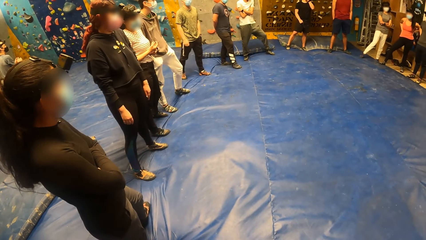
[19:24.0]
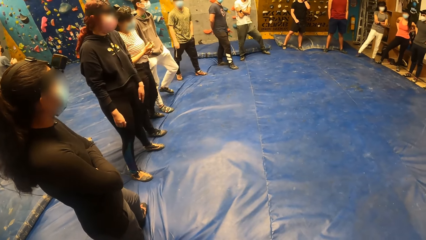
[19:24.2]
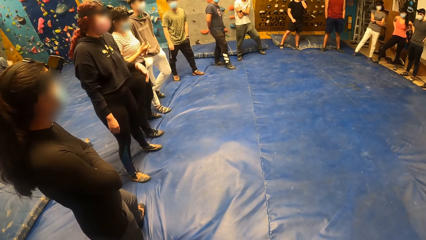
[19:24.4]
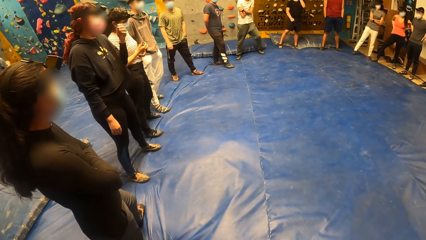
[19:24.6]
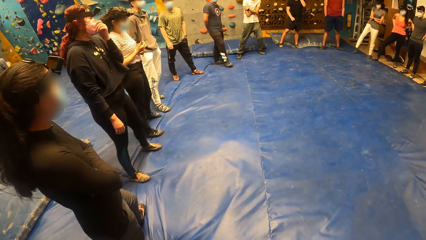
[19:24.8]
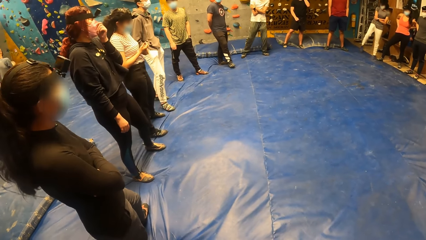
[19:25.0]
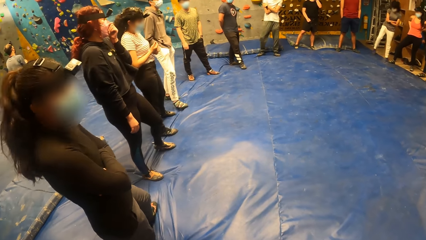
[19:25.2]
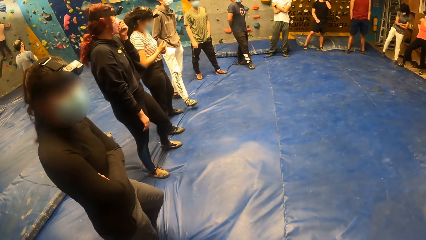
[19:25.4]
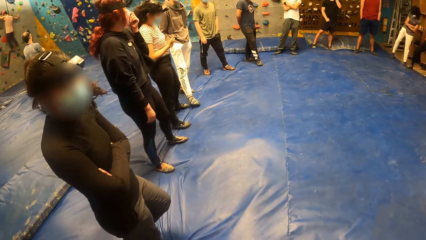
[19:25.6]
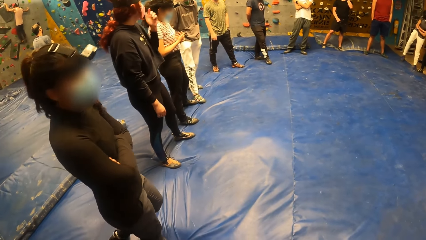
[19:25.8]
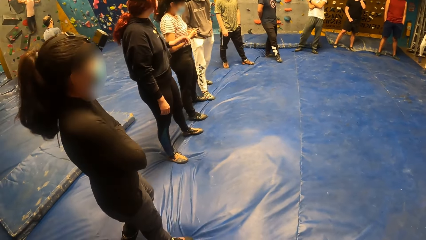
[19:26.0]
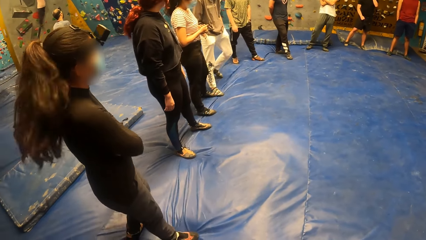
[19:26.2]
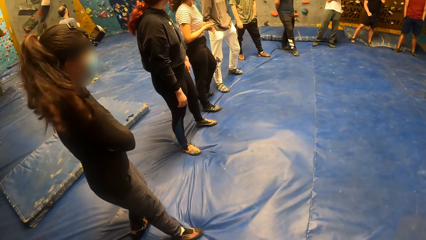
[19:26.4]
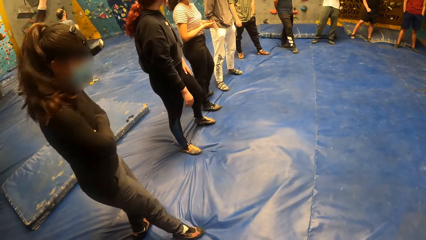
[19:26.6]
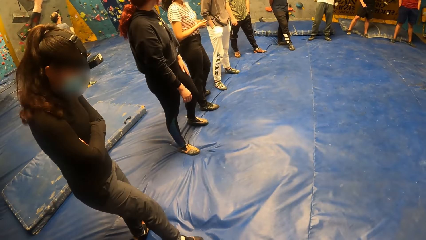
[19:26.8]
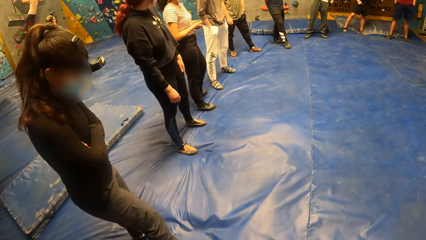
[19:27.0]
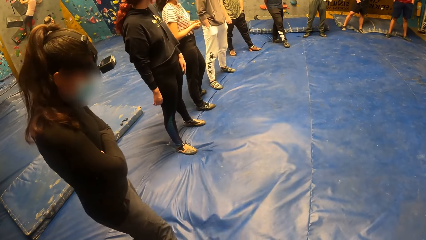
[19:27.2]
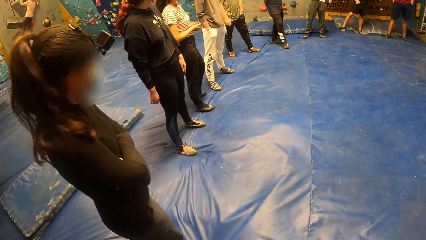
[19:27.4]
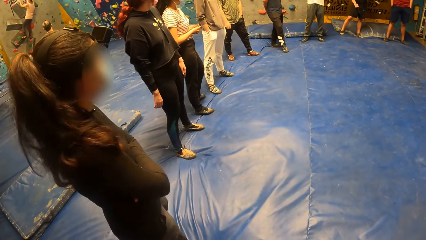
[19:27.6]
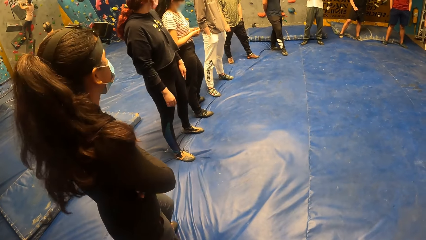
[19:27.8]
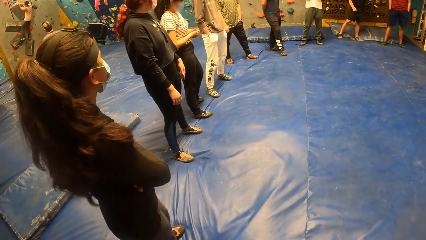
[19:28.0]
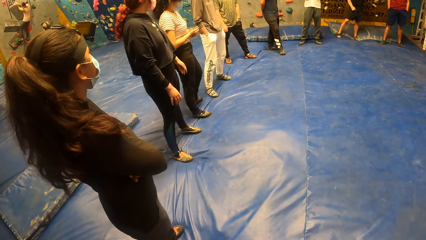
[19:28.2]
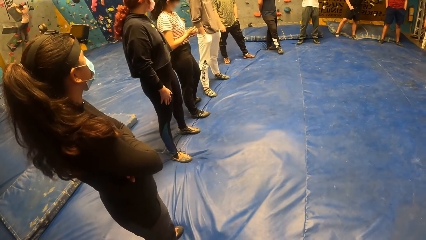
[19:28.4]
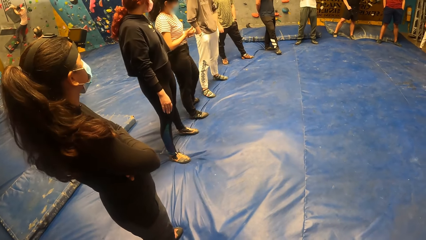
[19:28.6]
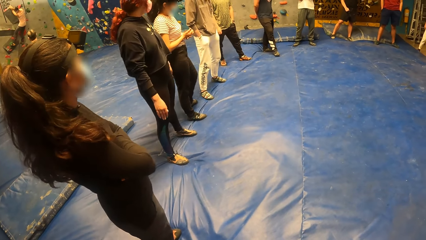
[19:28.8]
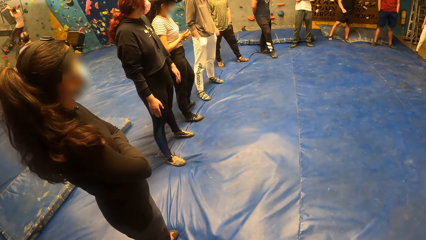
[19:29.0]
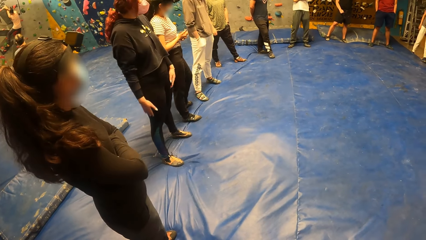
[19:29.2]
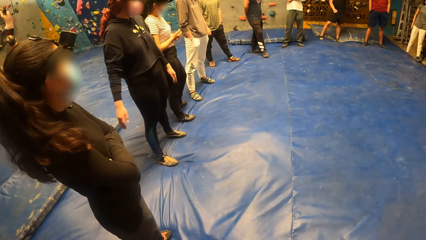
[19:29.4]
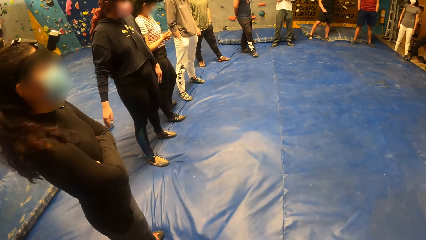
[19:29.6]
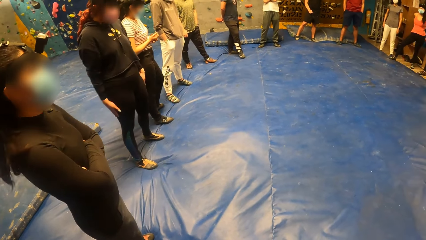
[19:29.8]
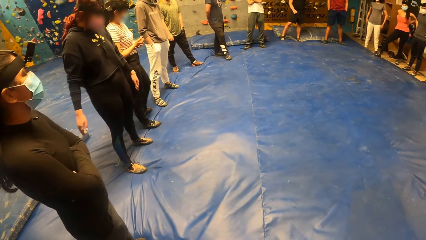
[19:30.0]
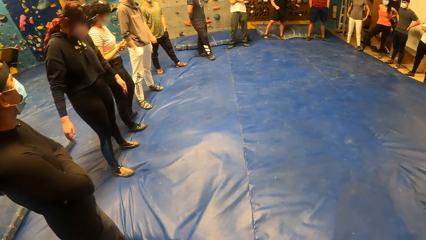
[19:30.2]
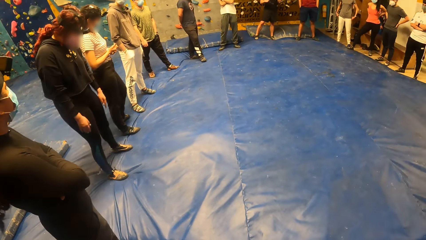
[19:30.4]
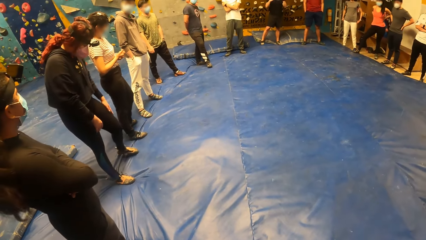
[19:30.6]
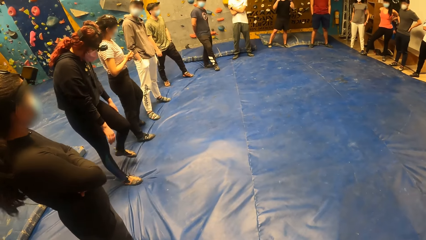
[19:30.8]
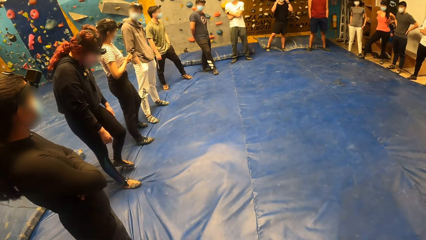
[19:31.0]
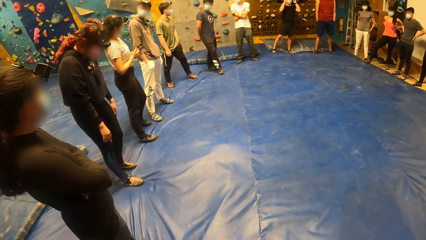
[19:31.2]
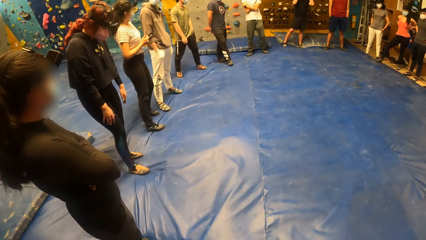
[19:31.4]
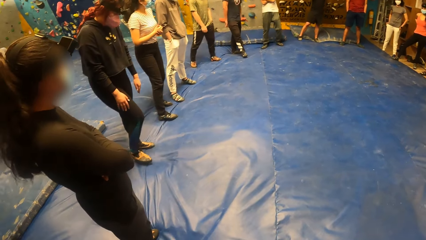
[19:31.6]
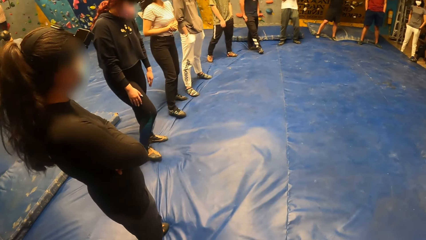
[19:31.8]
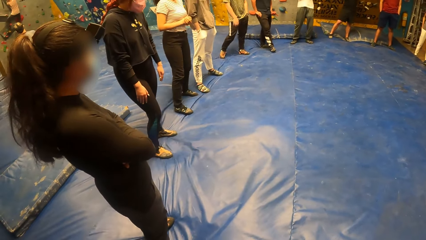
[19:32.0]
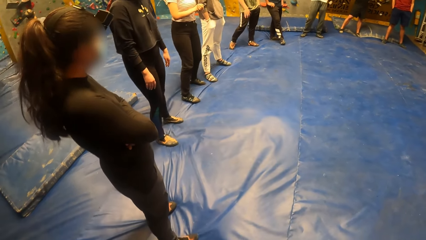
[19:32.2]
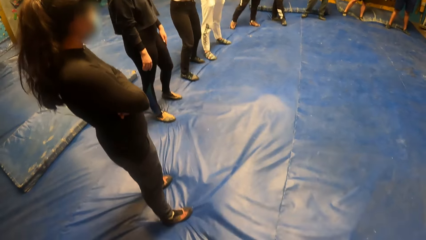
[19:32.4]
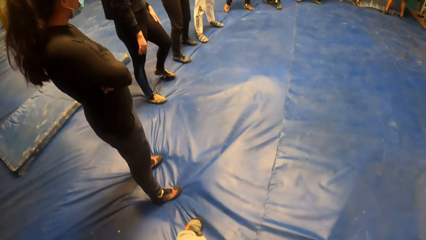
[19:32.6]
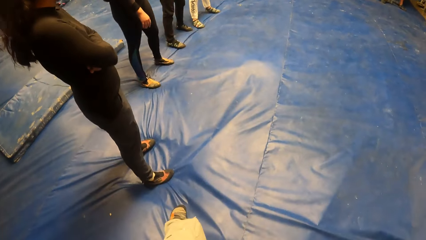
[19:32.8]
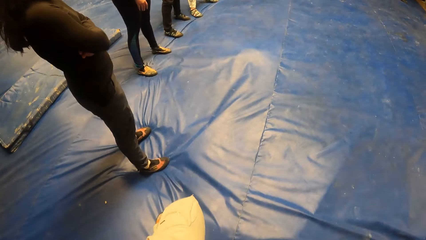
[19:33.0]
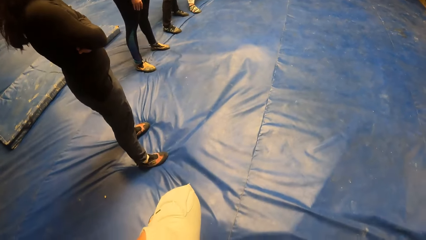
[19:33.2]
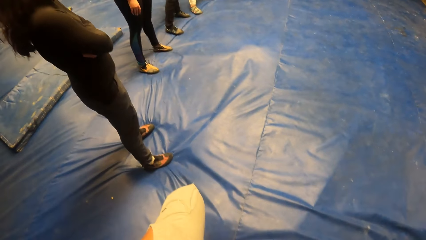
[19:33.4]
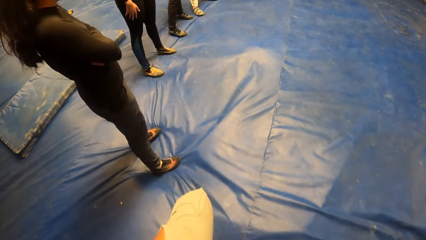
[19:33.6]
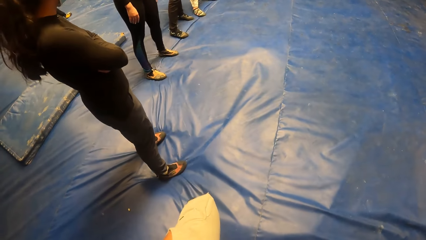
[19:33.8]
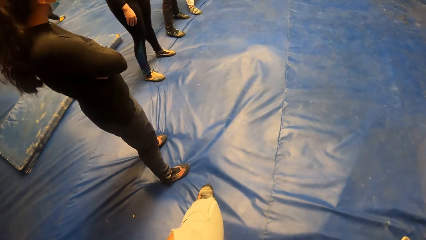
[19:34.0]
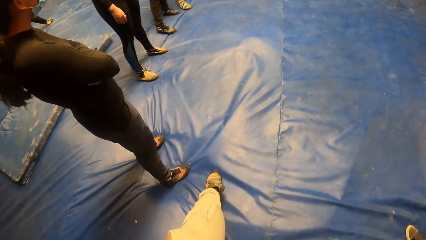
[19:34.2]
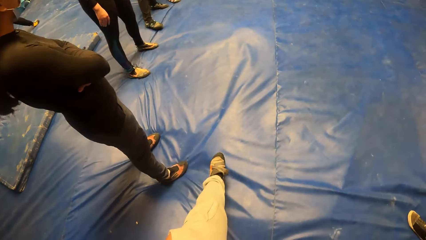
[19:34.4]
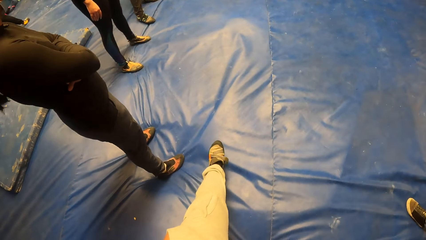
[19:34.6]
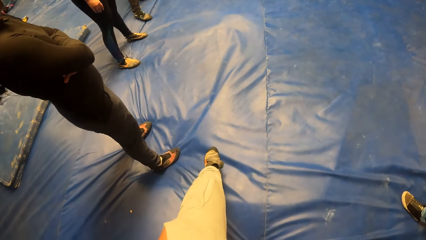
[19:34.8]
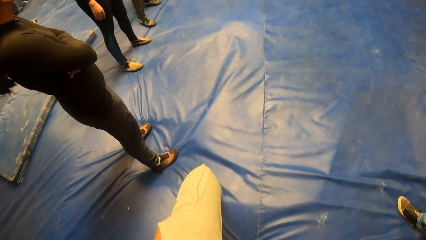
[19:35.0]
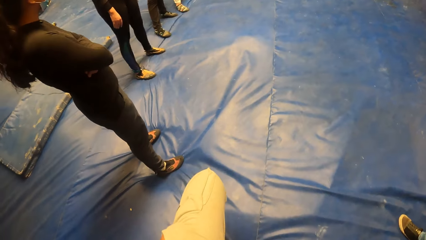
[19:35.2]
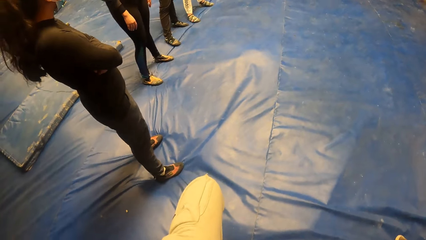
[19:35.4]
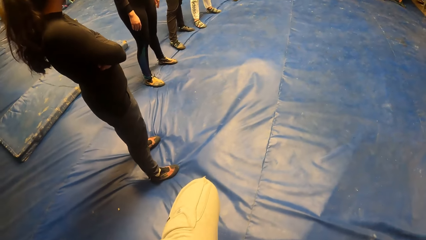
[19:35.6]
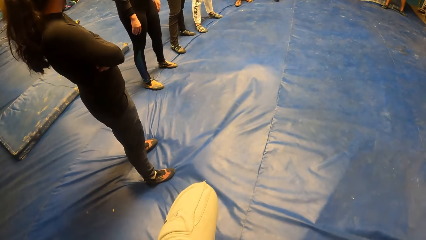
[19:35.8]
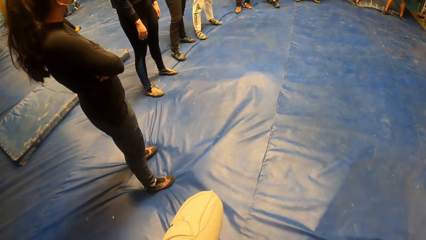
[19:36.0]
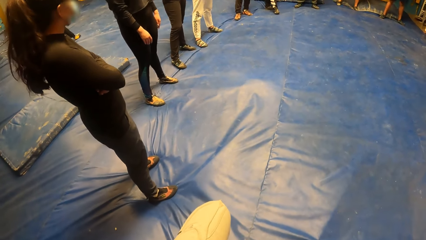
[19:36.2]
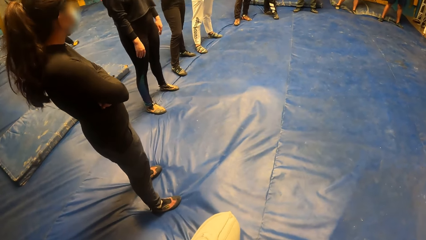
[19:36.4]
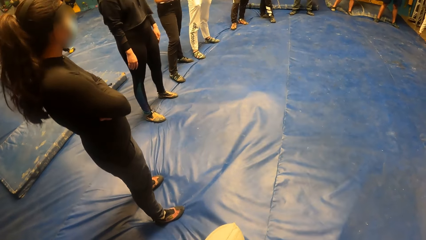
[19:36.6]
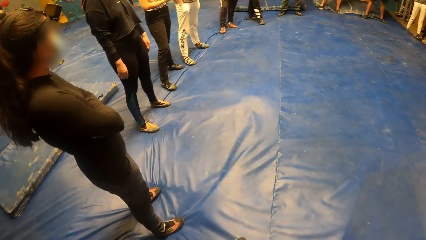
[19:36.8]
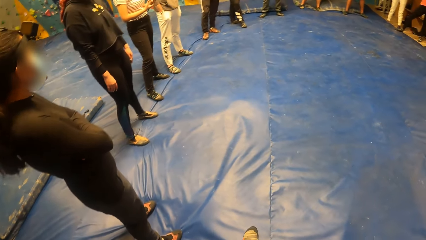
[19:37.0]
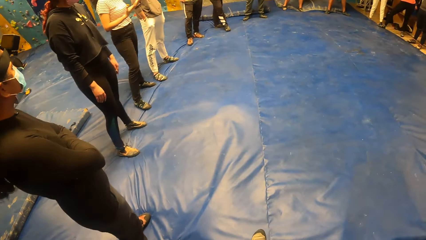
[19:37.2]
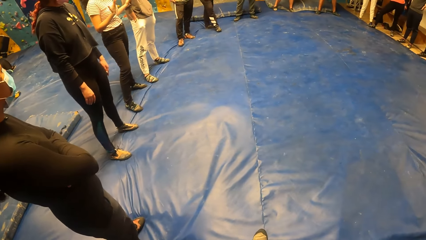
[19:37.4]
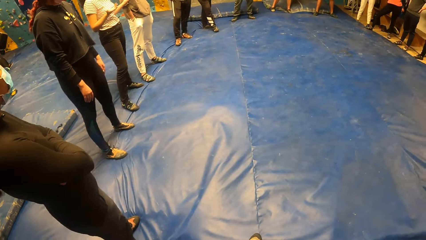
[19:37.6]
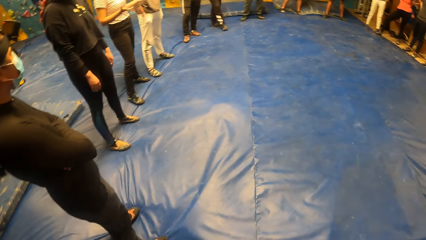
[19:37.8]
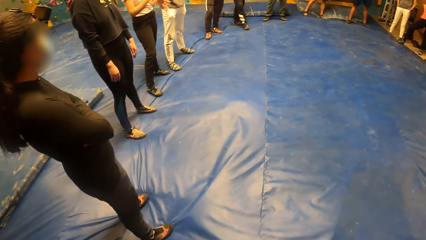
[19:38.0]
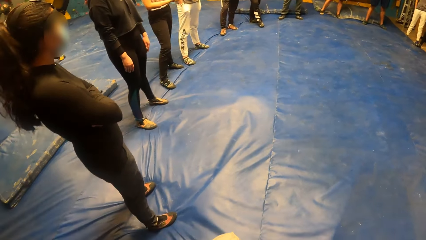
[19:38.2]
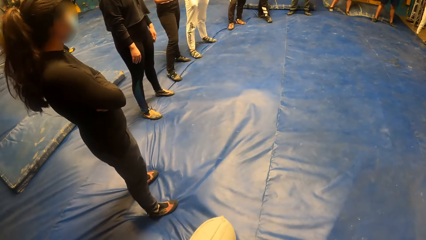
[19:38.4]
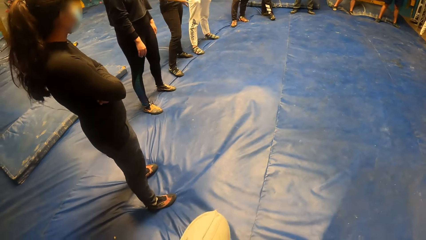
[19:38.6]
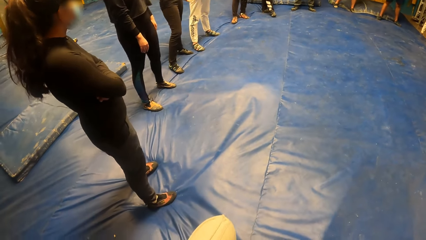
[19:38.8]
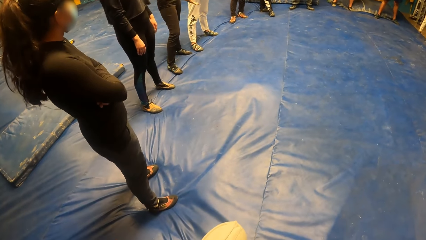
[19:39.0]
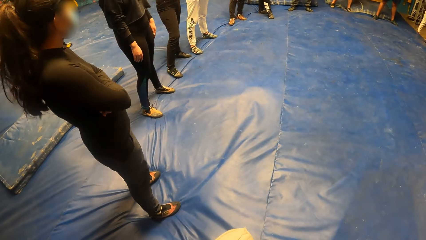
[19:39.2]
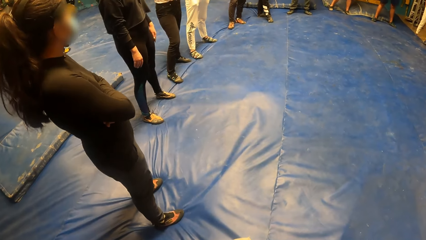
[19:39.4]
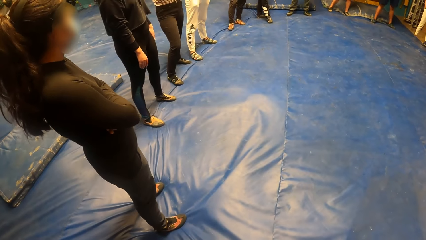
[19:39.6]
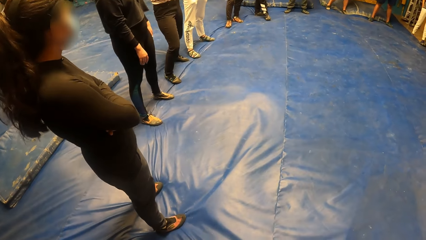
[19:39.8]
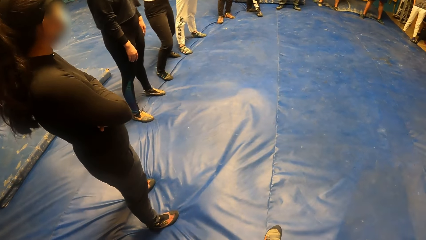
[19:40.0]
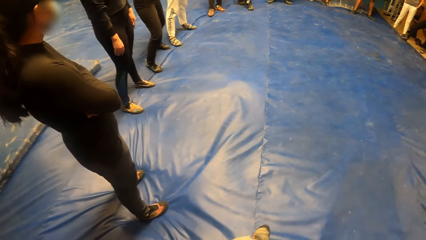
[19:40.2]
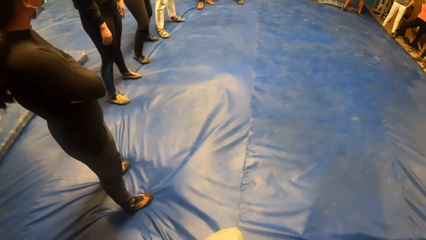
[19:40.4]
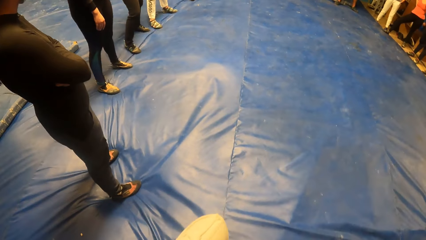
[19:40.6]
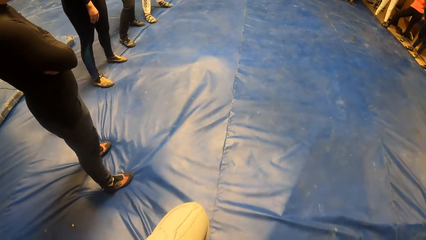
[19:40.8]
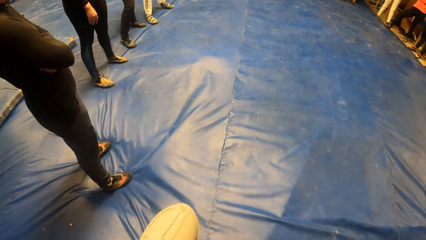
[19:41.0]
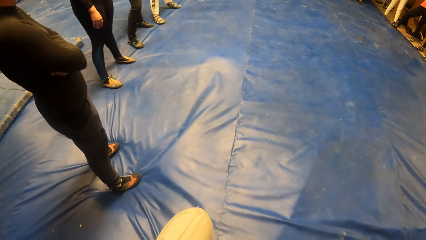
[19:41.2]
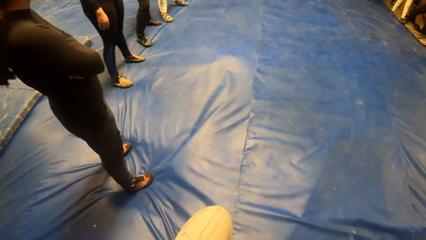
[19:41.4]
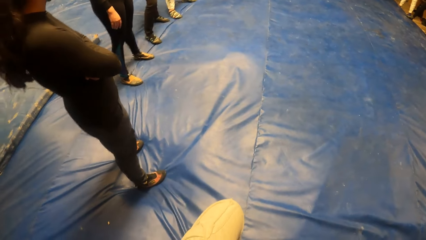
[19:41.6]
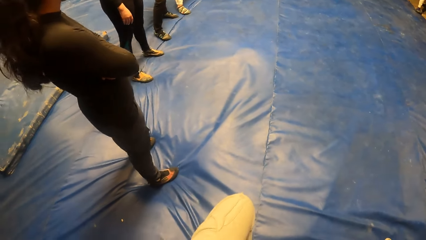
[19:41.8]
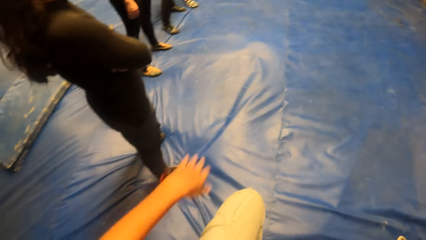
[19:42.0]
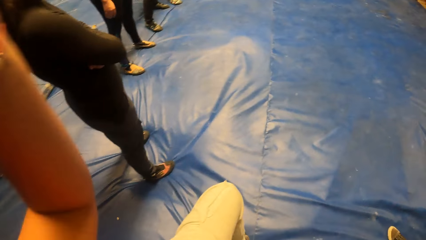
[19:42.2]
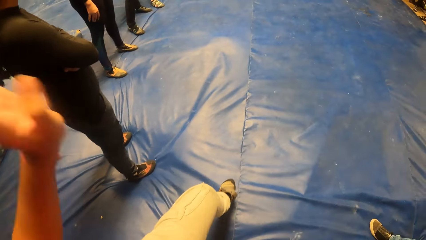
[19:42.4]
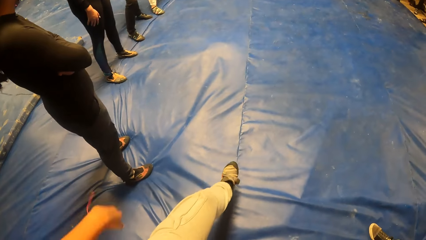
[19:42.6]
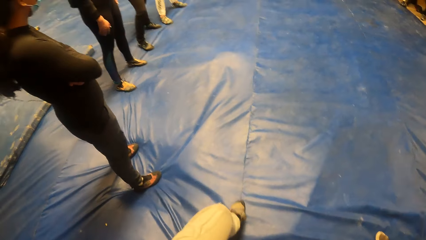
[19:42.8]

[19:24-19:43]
The woman touches the facemask on her face with her left hand. The camera wearer dialogues with a person. They look around. They stretch a leg.
